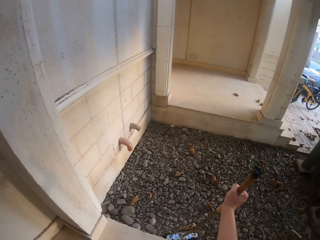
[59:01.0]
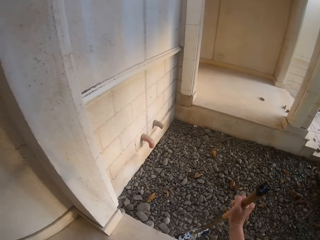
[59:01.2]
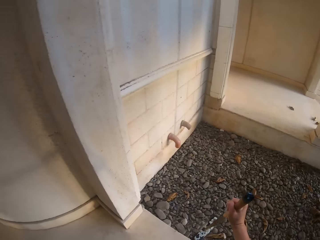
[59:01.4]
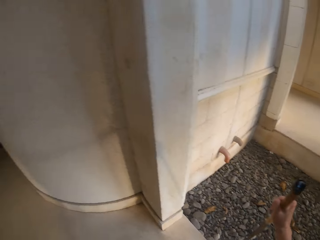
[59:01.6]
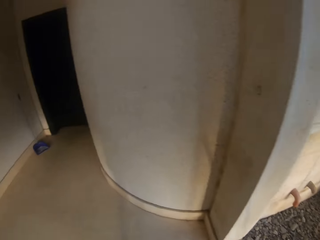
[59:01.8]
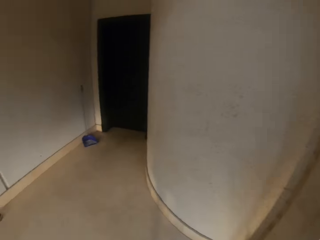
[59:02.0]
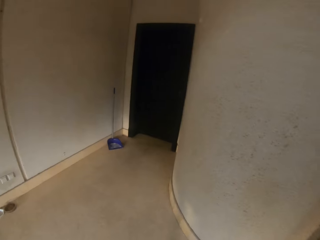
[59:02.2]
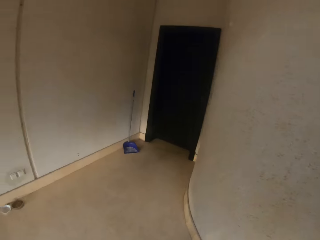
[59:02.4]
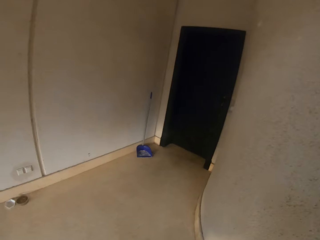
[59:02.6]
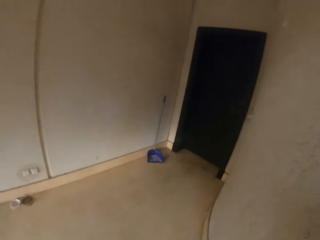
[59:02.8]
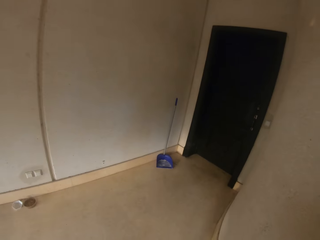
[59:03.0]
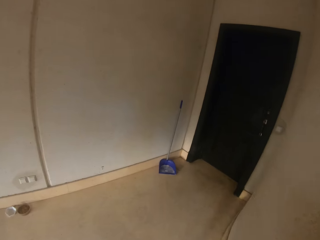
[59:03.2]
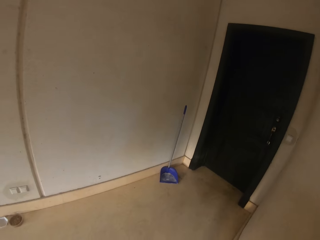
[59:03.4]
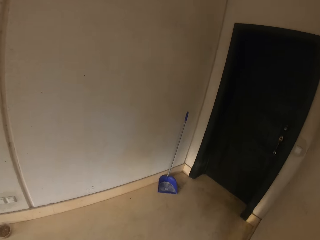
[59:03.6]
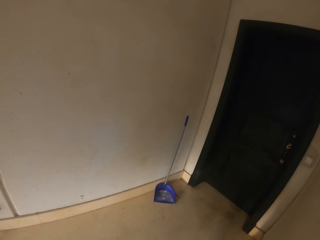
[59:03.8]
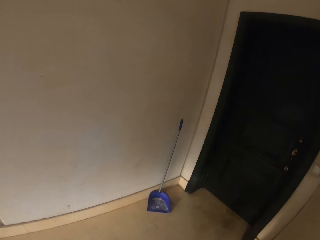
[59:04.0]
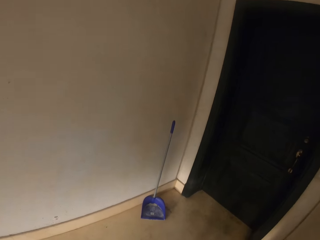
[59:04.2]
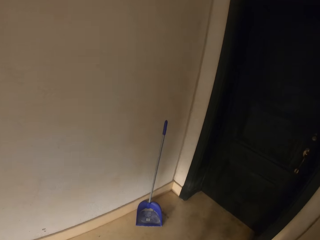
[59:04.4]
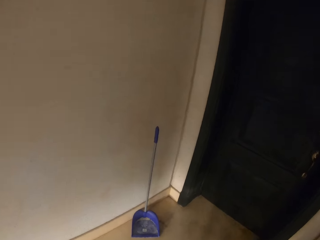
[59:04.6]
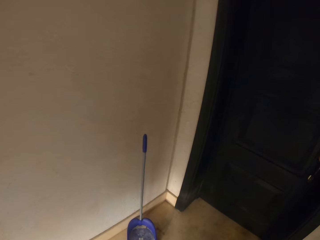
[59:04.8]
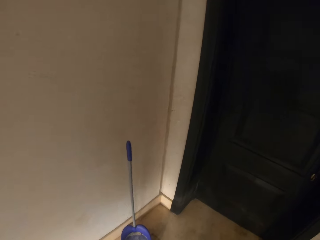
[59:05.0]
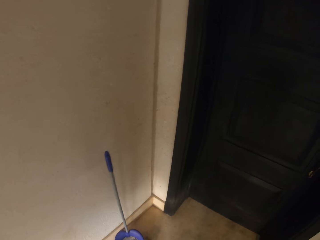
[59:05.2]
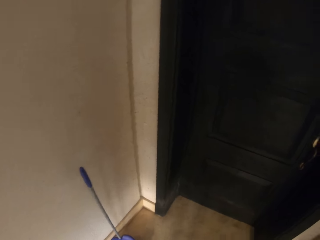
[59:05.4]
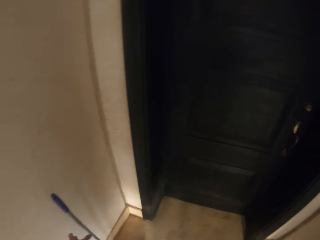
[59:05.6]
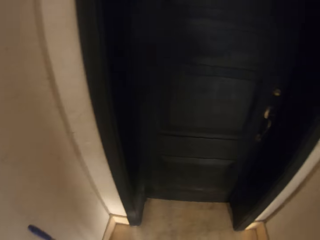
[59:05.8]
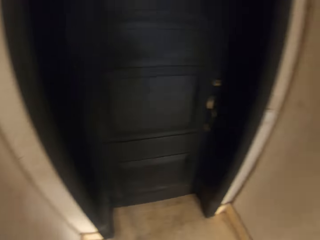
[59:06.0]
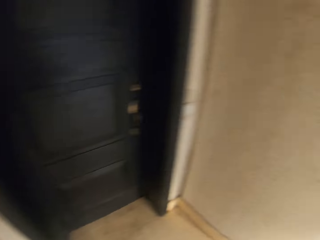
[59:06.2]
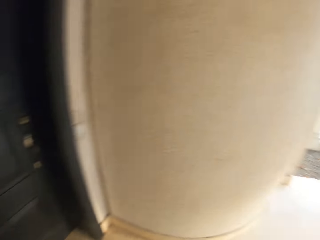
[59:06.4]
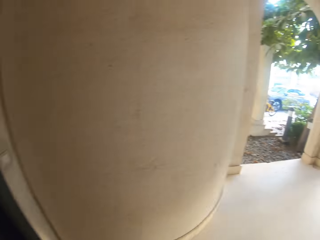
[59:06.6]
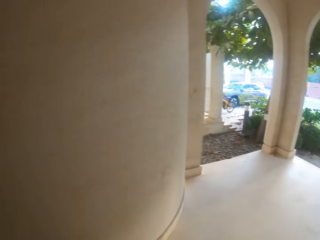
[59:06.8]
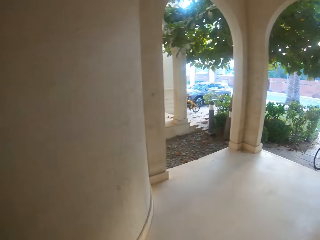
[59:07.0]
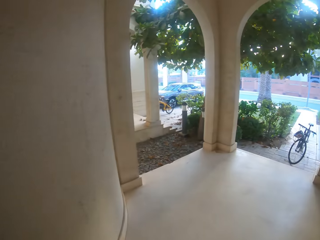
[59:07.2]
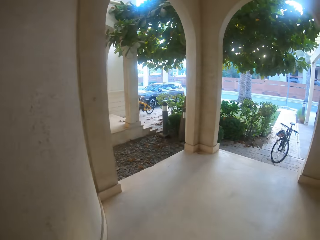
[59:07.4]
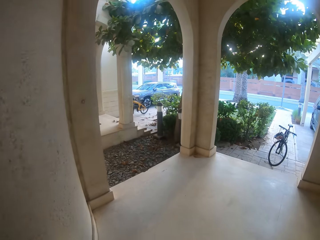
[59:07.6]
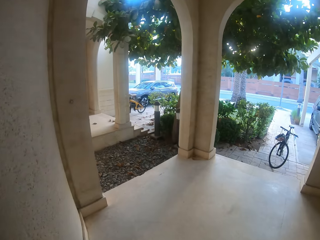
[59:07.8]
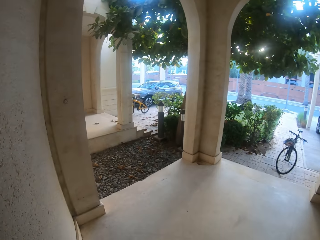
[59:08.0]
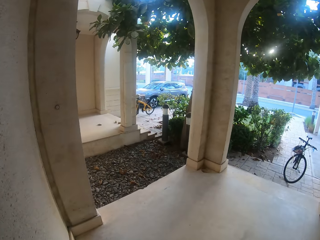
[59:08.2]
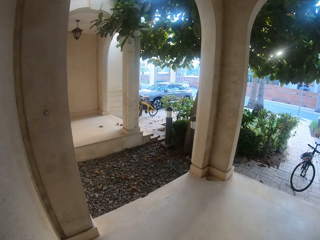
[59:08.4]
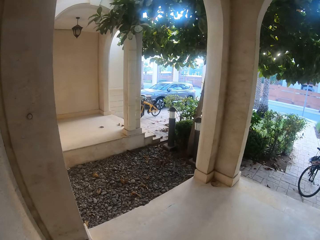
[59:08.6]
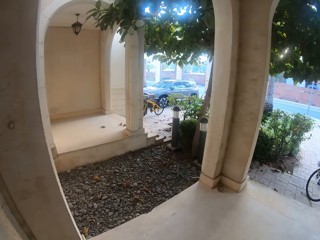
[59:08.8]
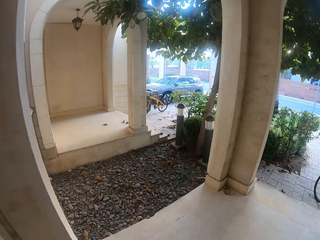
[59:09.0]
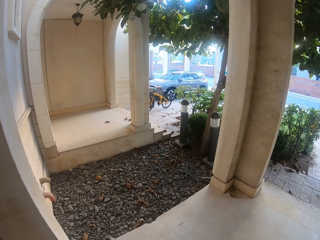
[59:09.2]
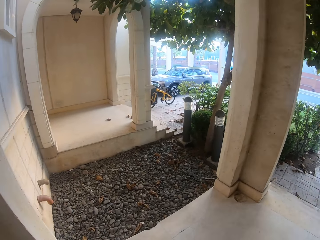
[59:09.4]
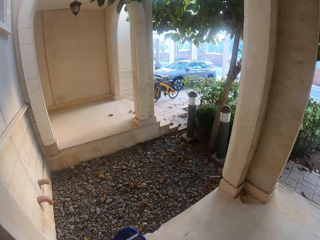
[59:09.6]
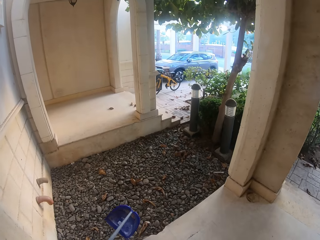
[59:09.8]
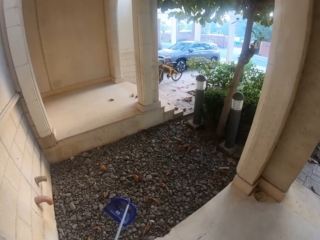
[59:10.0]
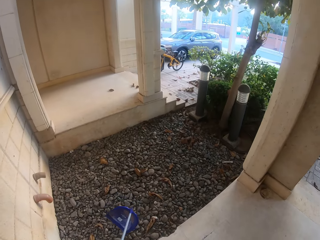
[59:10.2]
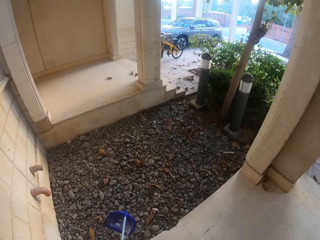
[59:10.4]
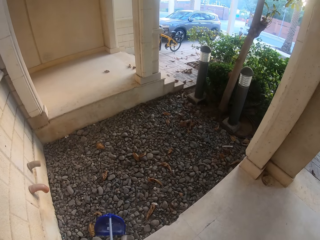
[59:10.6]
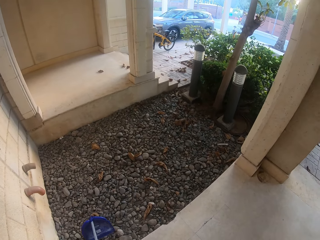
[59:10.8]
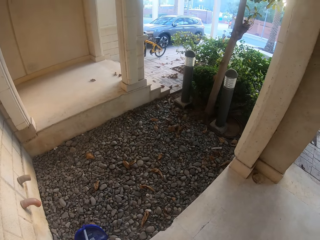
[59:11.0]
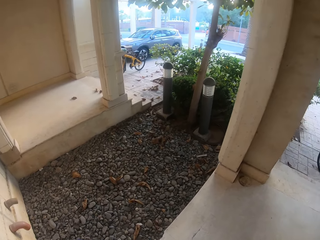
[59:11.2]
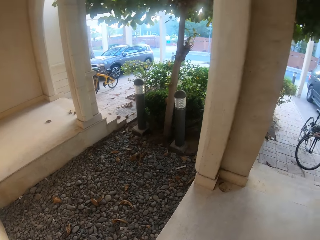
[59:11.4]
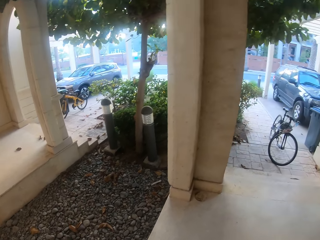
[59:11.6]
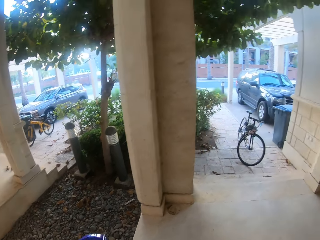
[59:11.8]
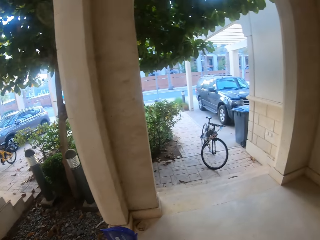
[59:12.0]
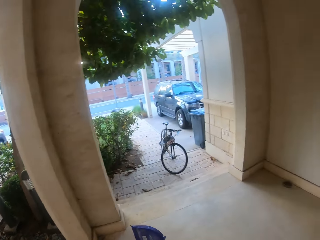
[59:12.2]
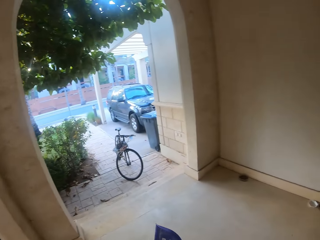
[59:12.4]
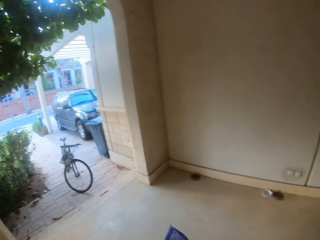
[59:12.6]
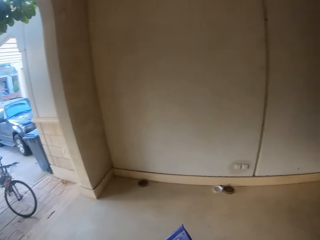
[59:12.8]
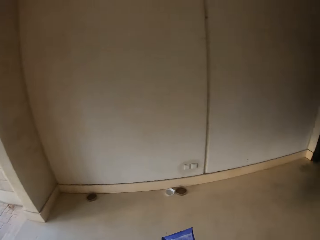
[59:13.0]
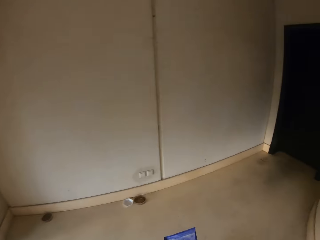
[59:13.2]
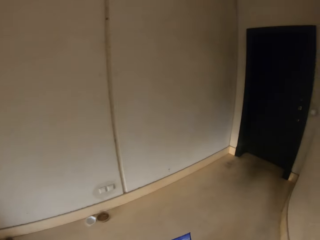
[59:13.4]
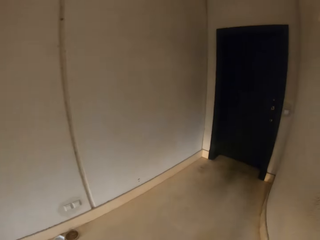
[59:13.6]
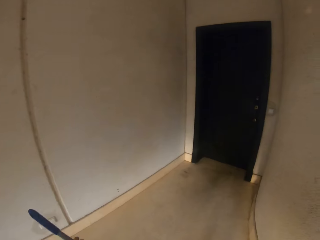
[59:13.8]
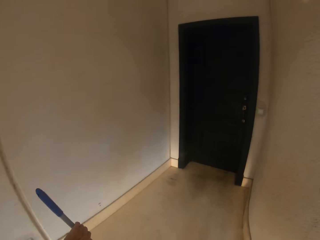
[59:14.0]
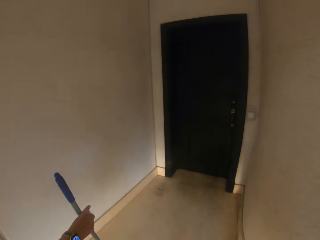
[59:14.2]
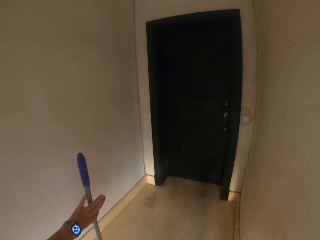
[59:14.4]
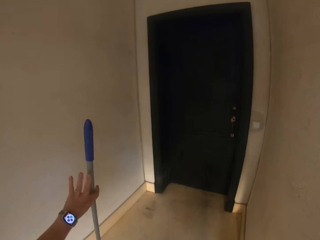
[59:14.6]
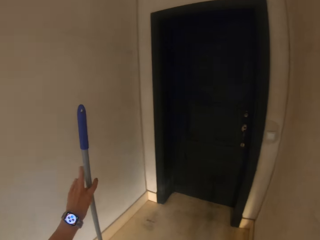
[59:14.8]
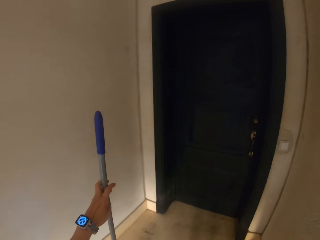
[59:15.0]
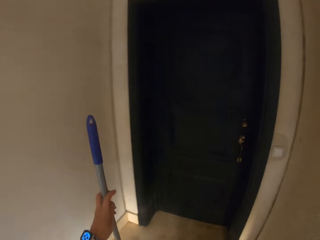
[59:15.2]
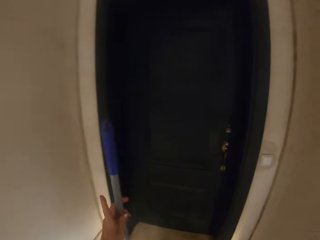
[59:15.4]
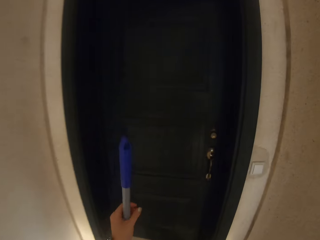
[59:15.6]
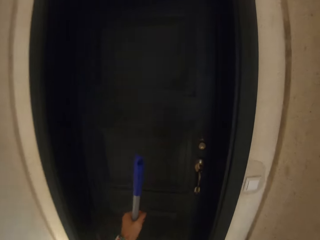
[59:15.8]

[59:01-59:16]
The camera wearer collects a dustpan. They walk around. They do something. They move around.

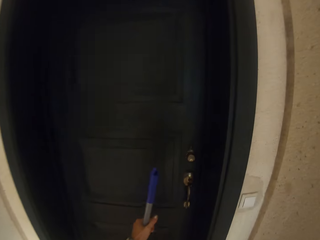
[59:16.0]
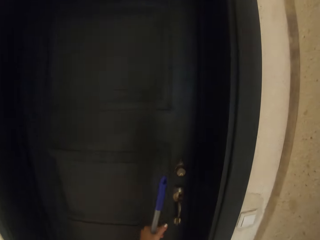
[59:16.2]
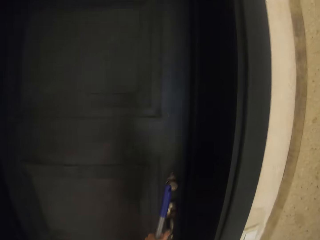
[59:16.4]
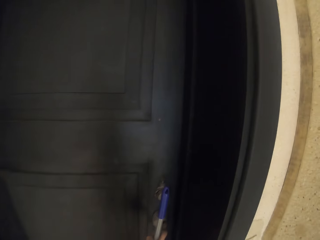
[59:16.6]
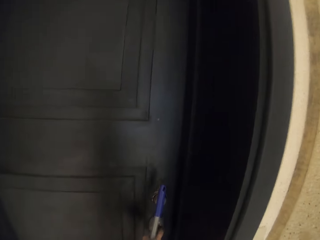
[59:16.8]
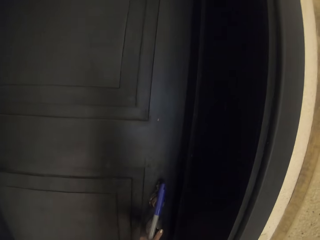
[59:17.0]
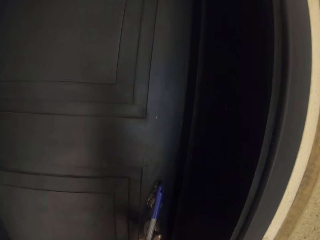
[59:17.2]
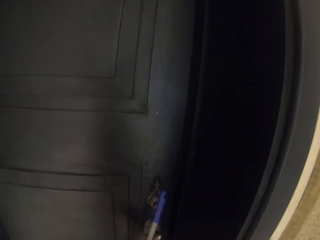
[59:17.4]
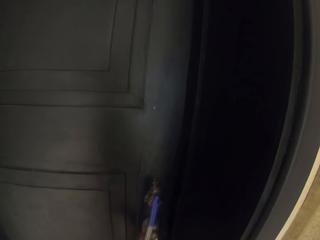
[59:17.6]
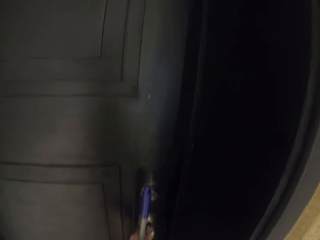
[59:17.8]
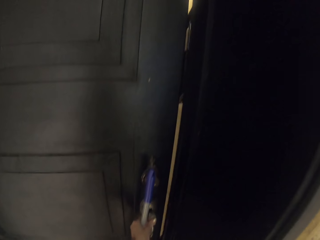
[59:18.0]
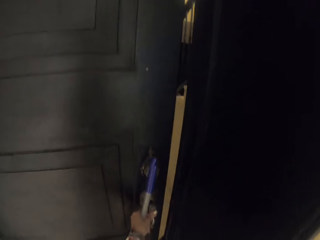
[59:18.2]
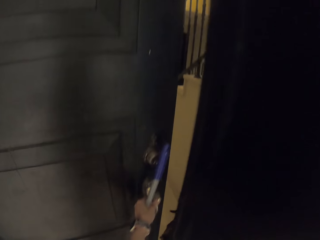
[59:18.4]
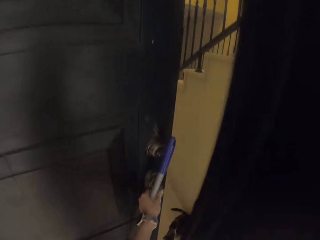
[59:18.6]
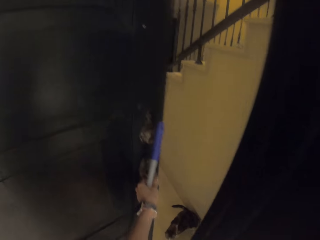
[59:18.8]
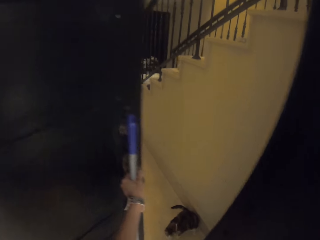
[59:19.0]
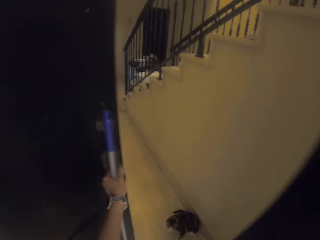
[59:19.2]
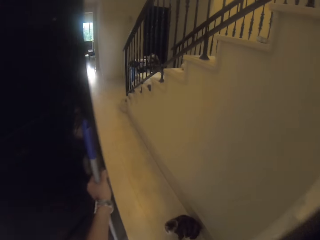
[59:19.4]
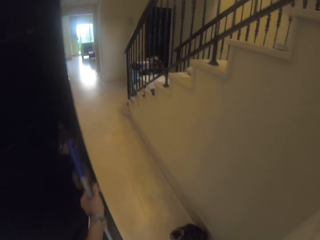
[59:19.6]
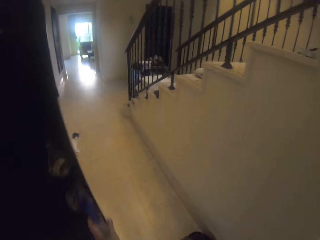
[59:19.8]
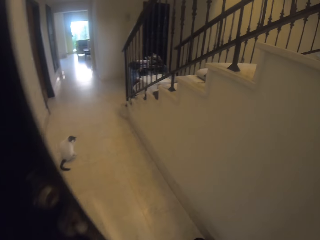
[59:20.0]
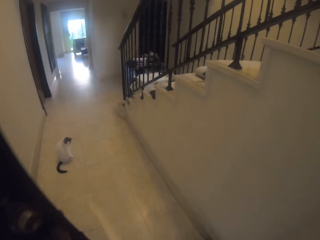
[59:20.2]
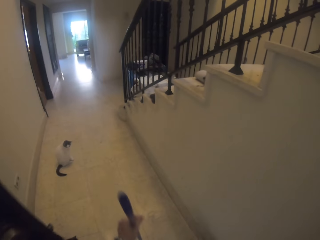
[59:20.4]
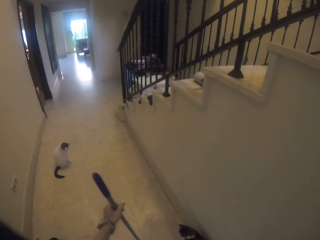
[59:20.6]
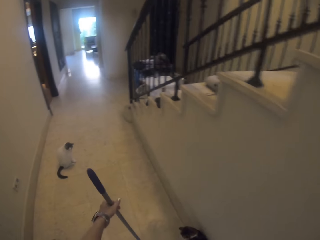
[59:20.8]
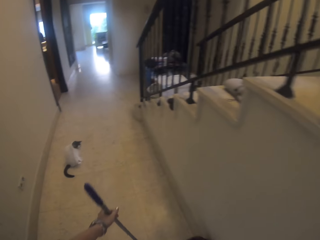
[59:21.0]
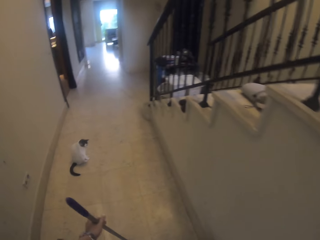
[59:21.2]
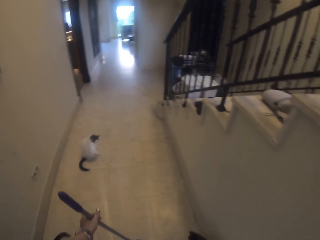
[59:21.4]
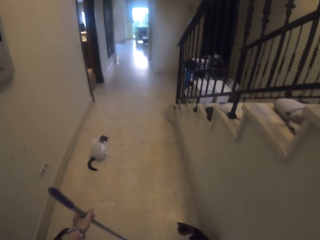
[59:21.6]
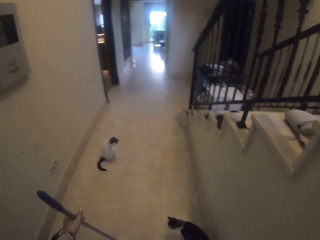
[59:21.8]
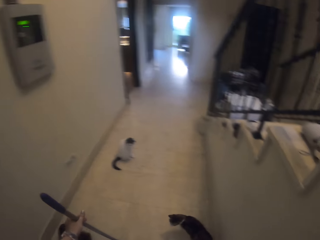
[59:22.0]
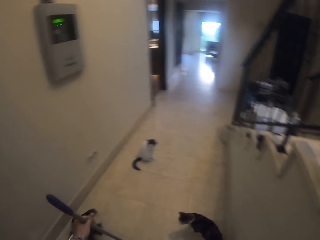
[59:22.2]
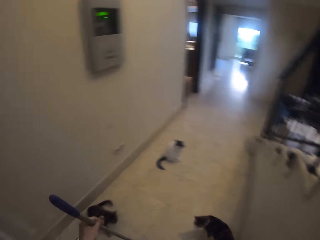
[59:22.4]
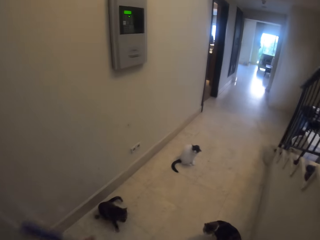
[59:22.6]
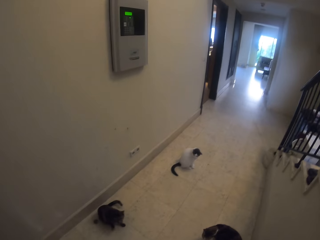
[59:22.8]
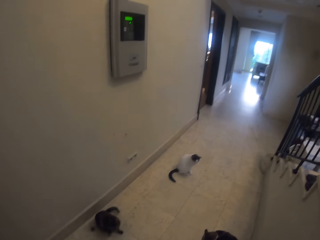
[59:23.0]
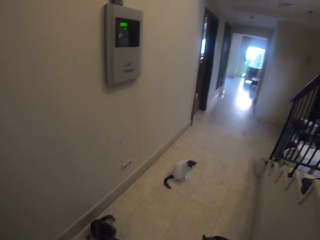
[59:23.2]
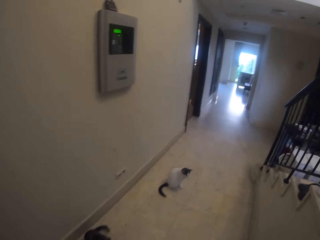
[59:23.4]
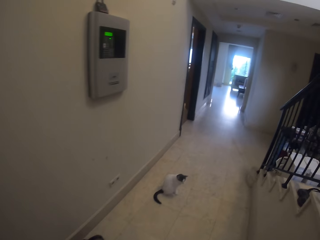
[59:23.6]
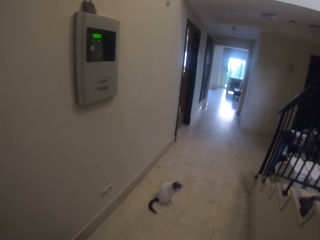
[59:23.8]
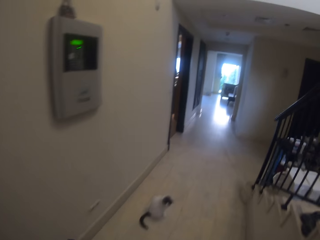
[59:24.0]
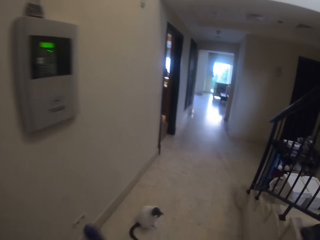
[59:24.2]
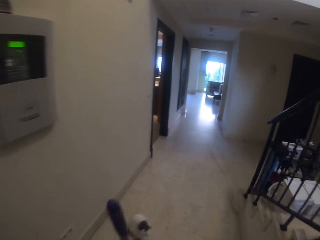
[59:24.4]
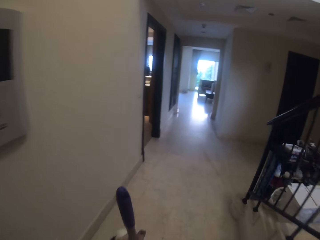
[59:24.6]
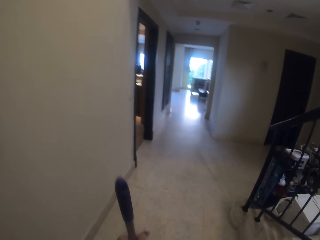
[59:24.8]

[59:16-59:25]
The camera wearer opens the house door. They enter the house.
